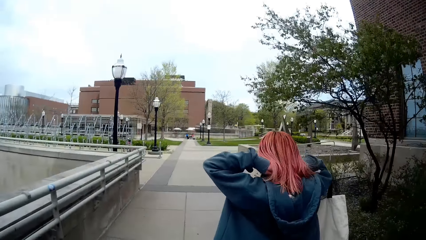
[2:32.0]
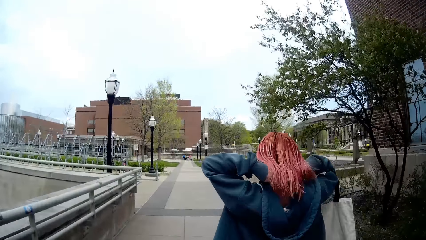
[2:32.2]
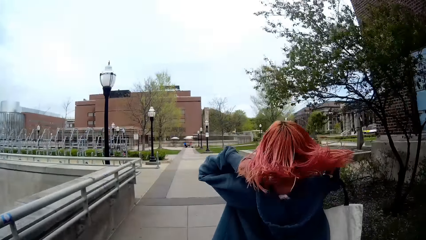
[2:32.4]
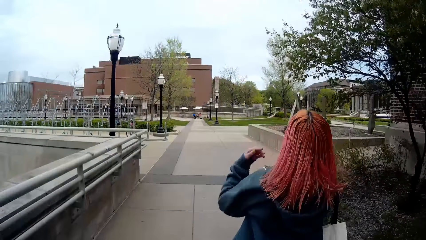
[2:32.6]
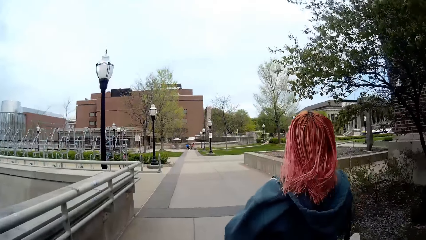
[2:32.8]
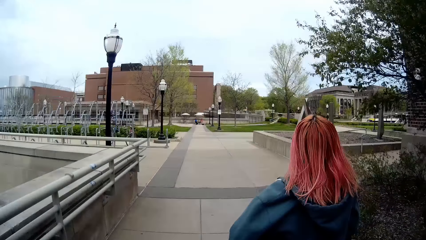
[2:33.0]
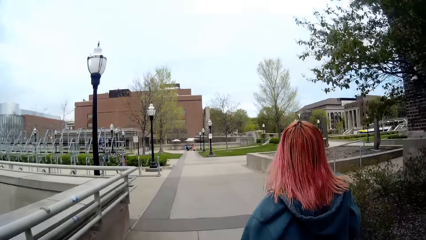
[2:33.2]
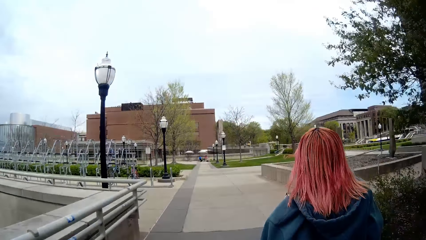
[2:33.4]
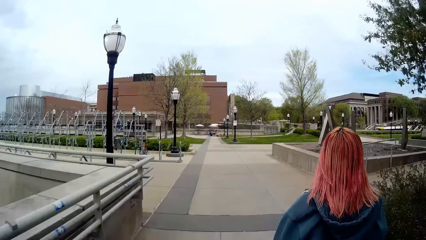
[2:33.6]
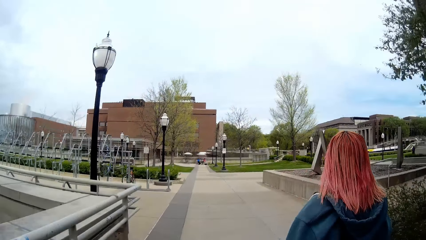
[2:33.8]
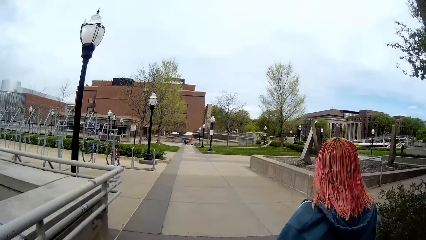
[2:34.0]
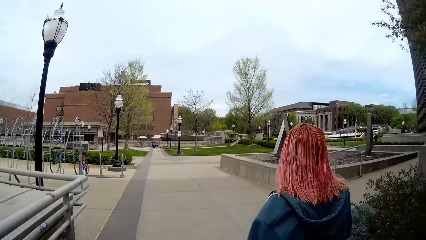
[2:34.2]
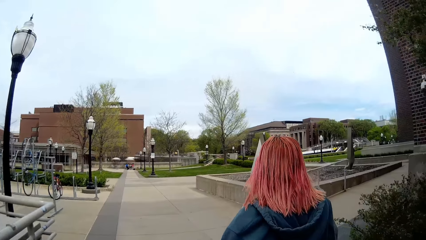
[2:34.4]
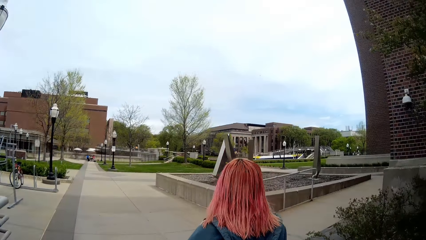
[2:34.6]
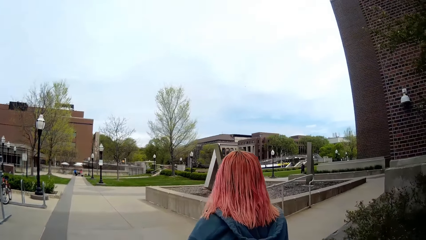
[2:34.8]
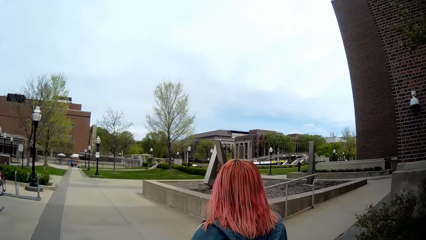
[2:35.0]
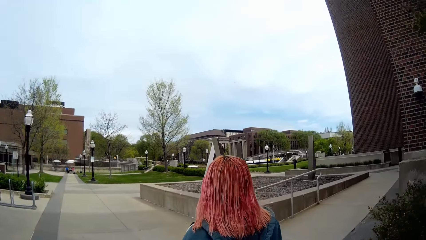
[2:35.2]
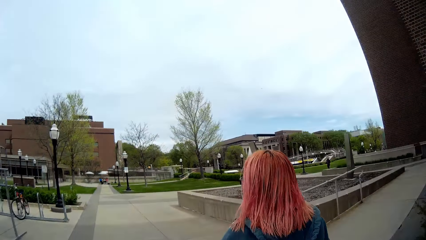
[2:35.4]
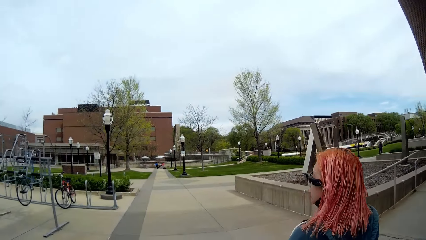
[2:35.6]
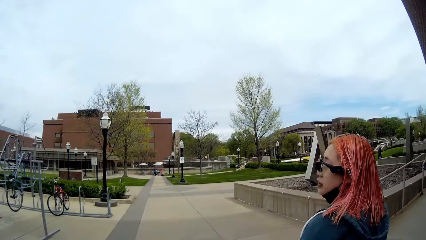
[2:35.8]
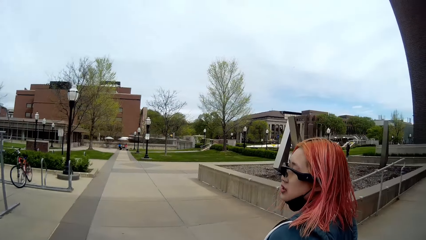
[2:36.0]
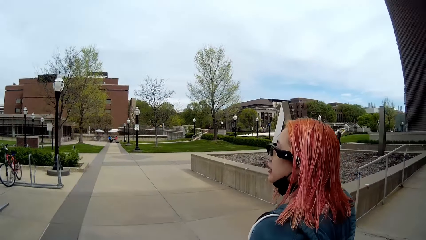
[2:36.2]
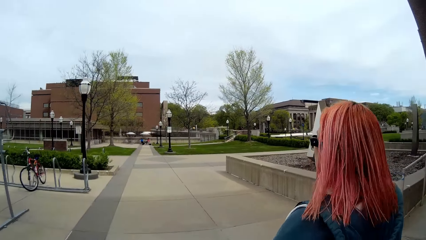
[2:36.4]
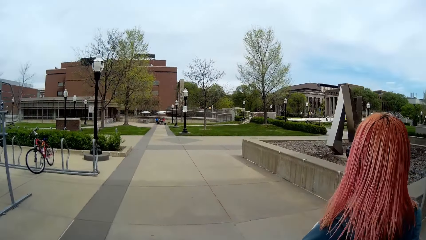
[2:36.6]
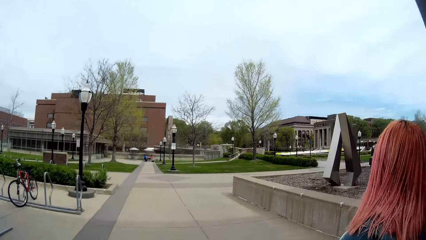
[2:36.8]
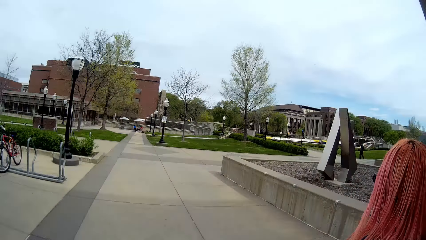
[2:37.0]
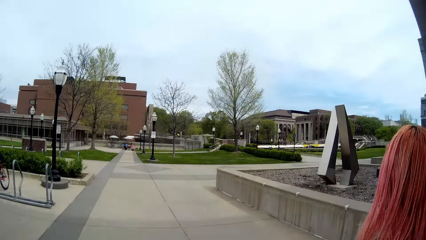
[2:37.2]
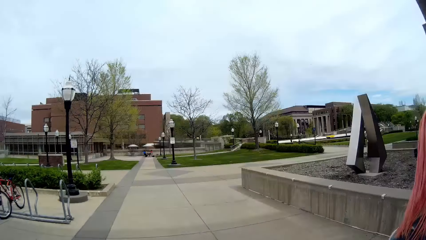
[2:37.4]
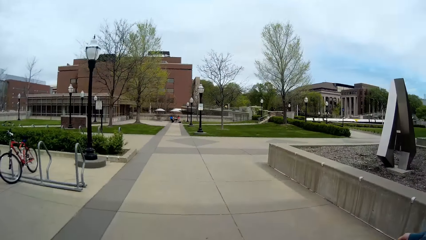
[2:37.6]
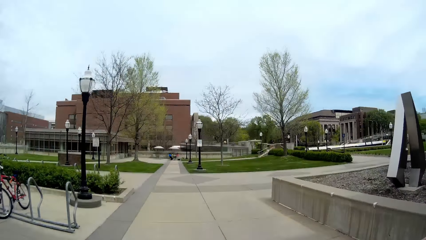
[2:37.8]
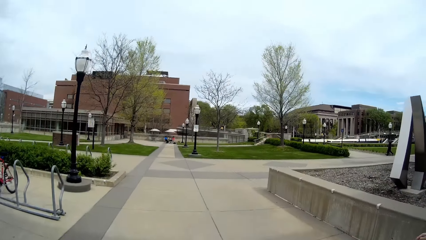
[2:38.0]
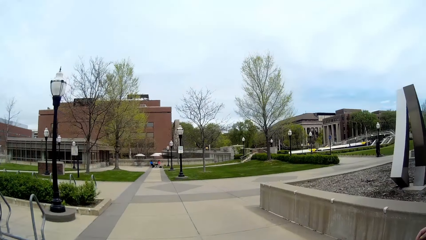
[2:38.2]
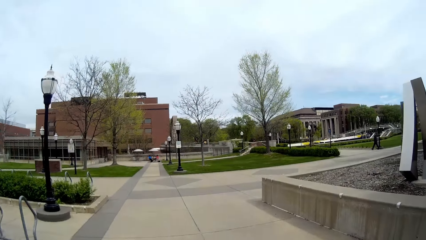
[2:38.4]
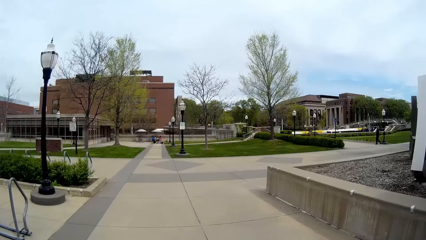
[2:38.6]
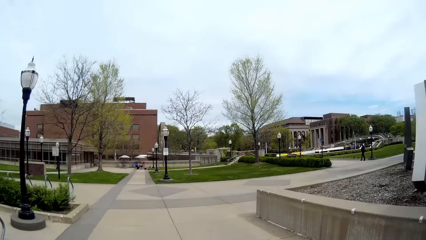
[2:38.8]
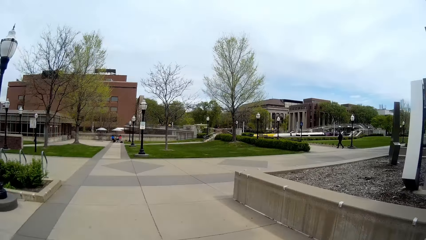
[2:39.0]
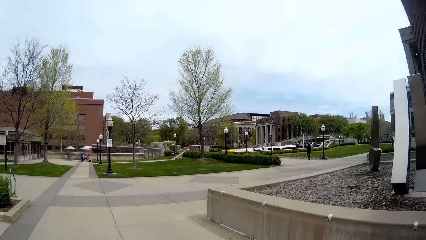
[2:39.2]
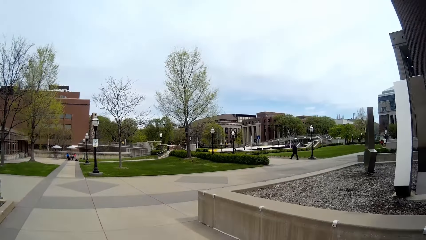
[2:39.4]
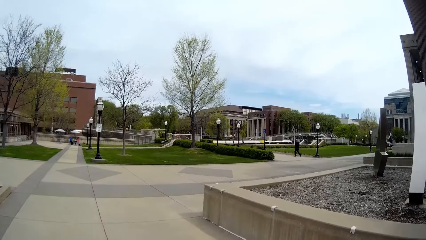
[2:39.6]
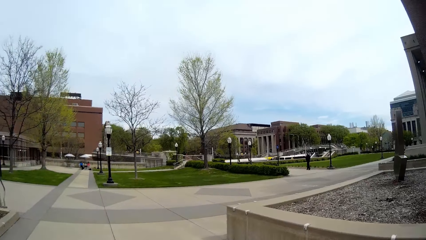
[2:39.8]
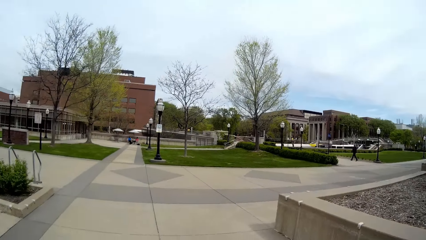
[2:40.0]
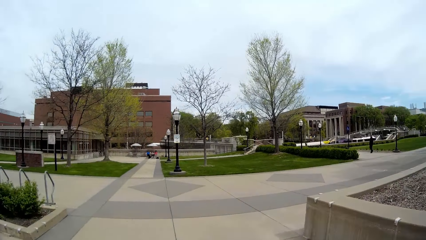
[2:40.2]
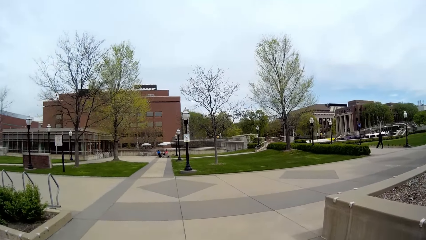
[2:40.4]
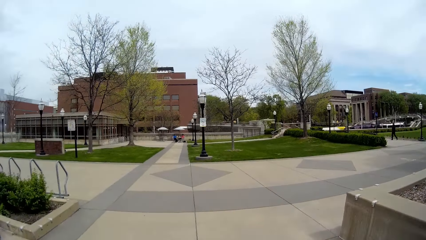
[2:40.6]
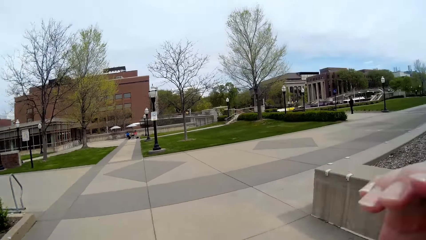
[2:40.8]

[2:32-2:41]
The woman converses with the camera wearer.

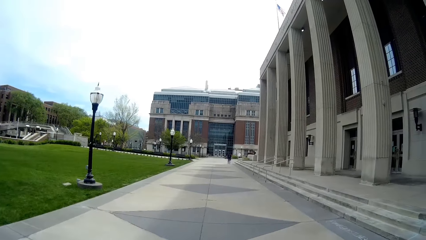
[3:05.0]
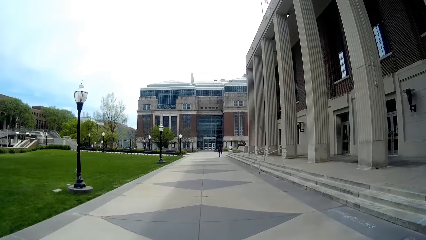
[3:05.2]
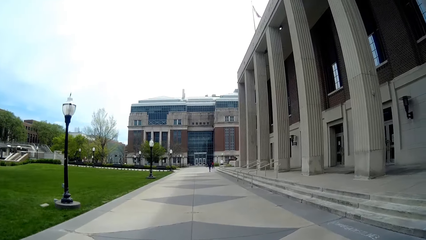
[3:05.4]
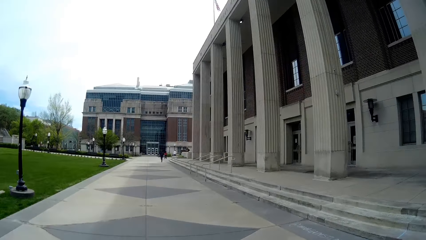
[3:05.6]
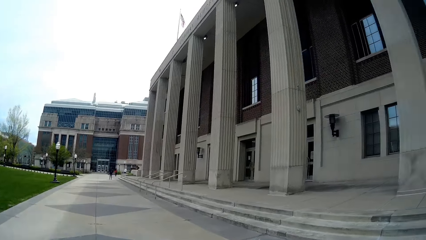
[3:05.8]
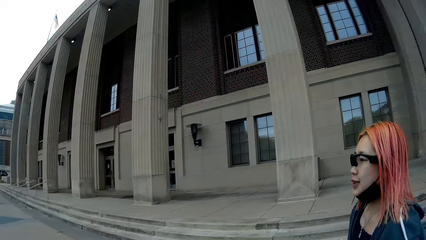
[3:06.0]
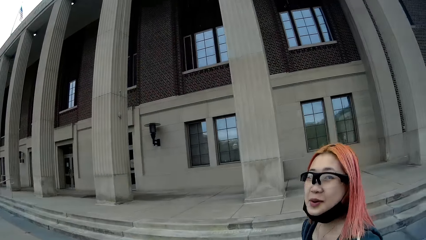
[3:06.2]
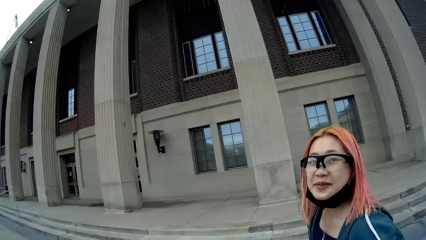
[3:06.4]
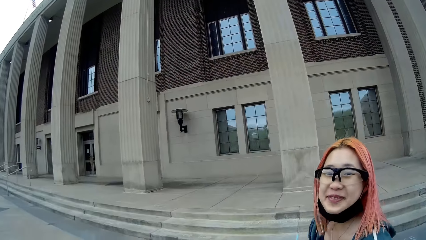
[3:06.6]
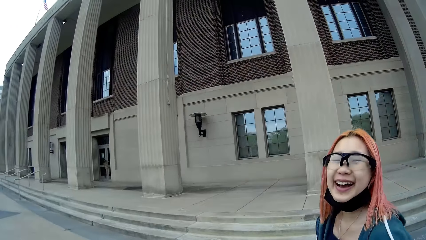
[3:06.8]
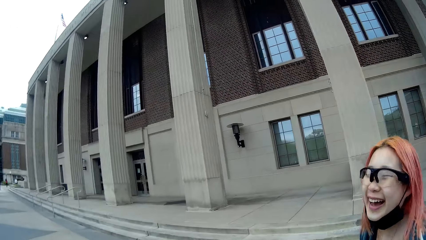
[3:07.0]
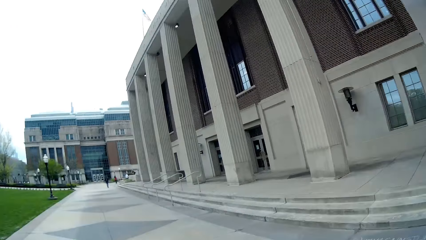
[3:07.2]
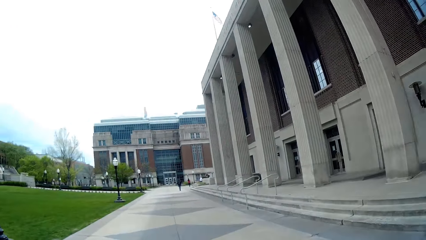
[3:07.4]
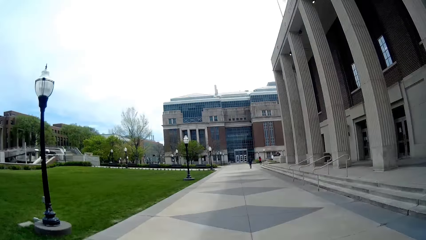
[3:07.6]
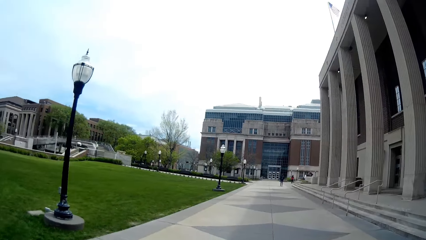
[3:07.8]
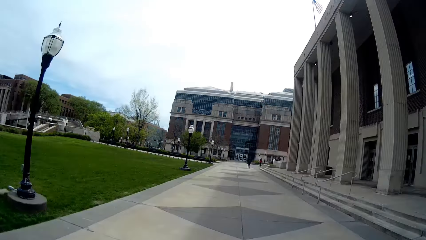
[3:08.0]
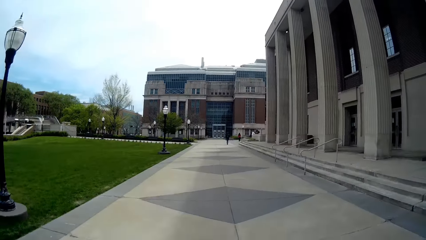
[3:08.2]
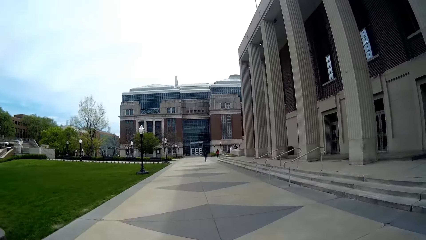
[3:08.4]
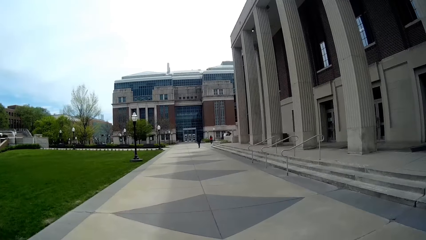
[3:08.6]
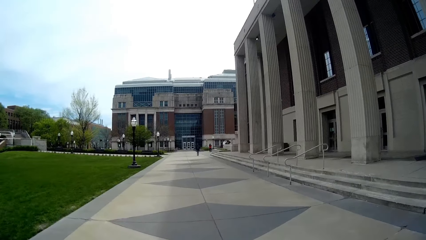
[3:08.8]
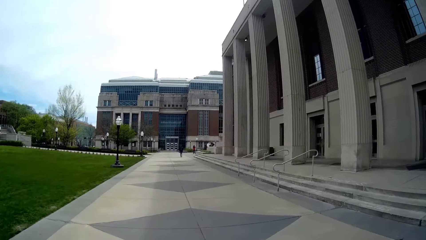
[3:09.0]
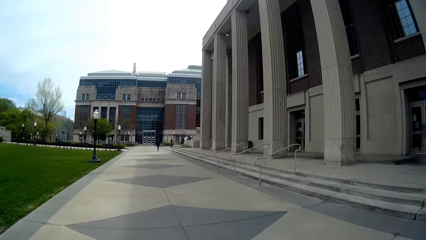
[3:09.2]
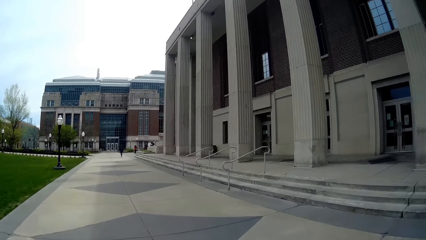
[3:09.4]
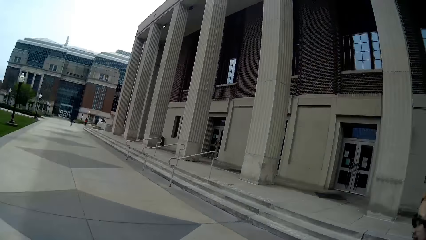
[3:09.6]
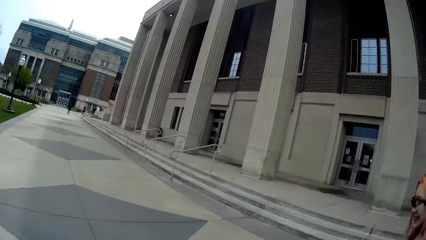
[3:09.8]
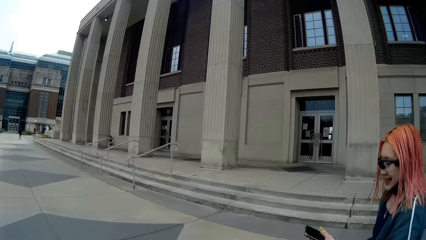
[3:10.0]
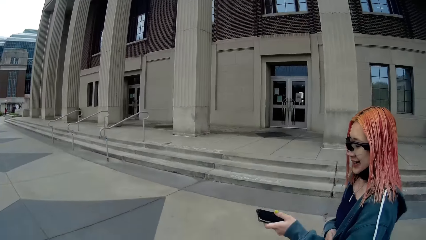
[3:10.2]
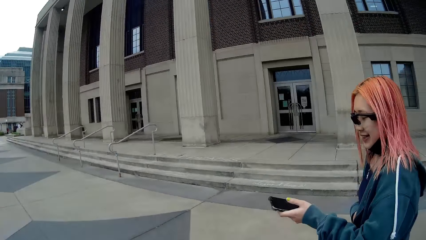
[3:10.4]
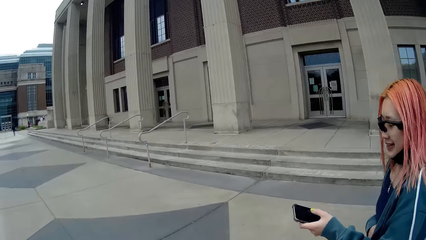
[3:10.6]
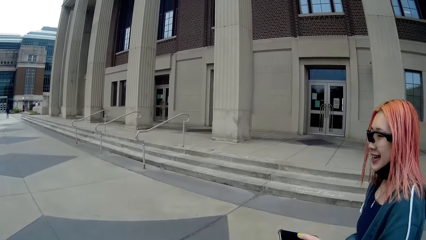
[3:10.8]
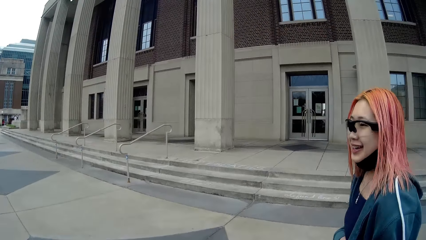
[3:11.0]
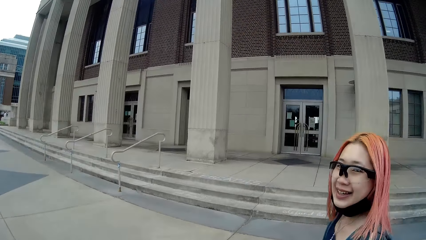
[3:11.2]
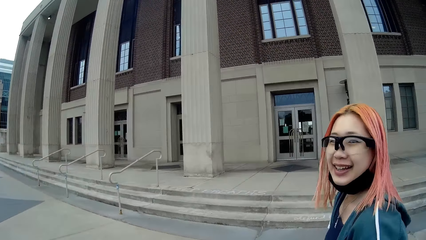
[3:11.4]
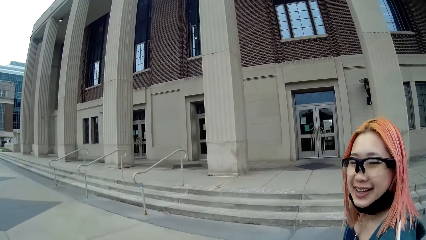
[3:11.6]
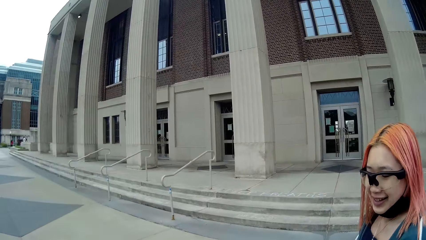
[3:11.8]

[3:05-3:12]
A lady talks with the camera wearer.
